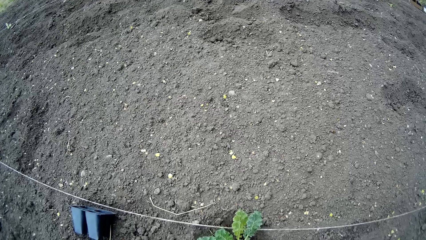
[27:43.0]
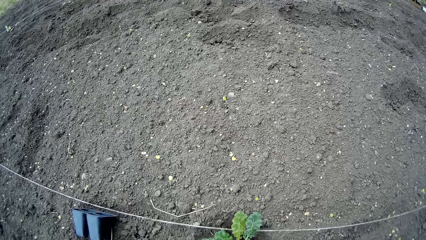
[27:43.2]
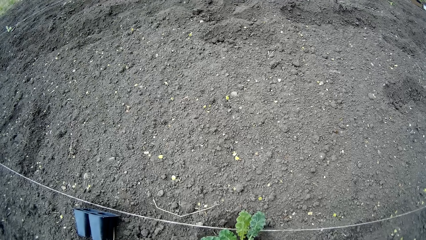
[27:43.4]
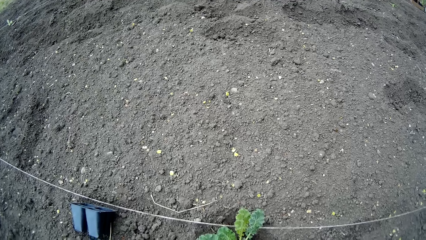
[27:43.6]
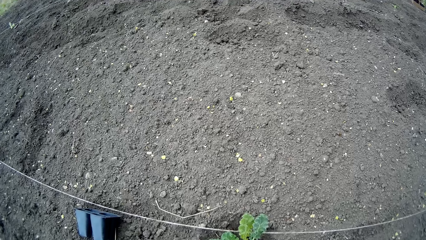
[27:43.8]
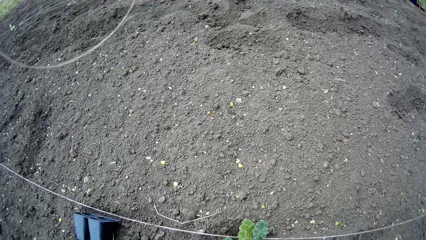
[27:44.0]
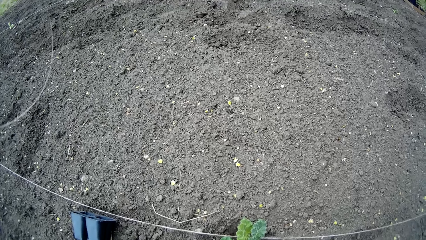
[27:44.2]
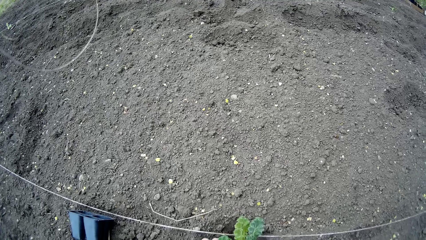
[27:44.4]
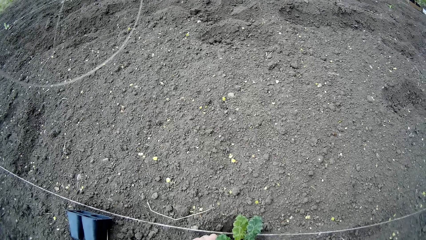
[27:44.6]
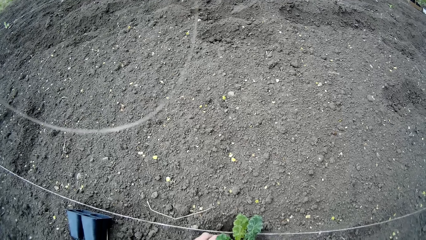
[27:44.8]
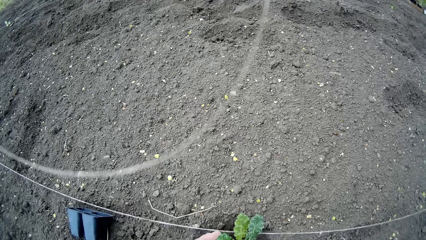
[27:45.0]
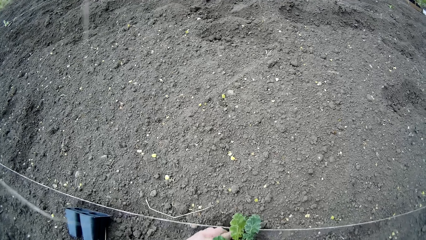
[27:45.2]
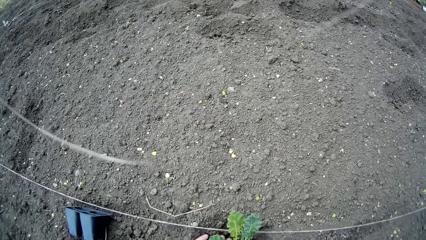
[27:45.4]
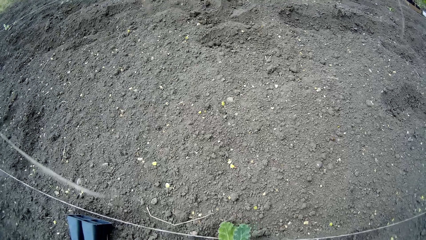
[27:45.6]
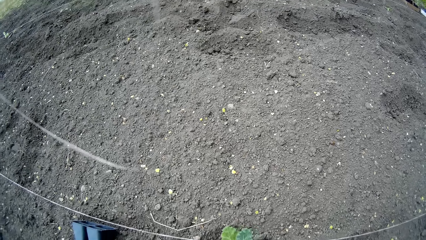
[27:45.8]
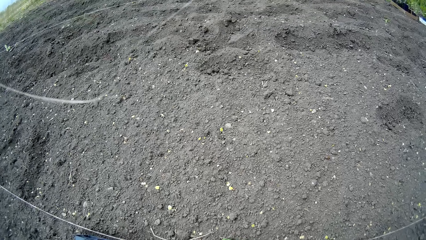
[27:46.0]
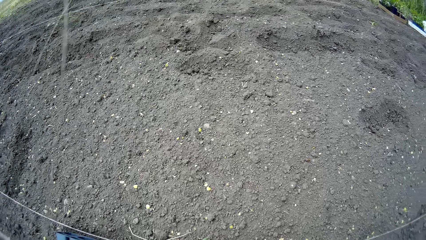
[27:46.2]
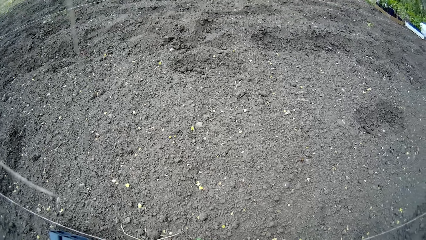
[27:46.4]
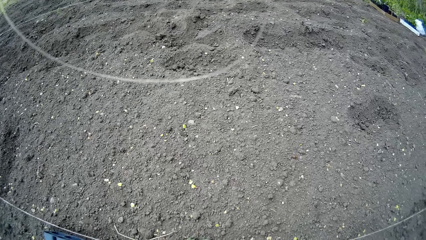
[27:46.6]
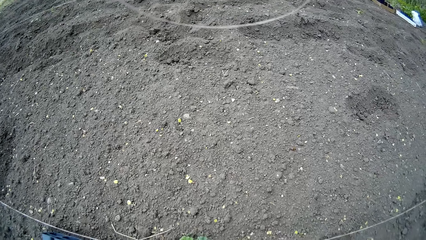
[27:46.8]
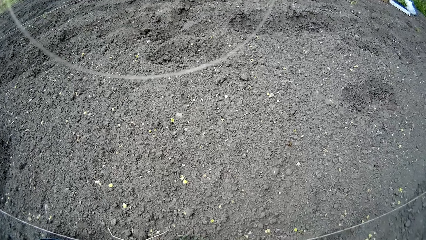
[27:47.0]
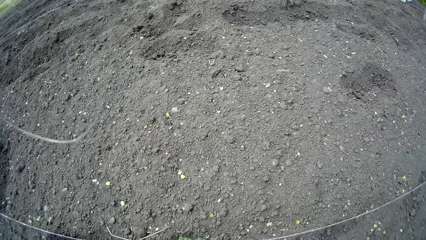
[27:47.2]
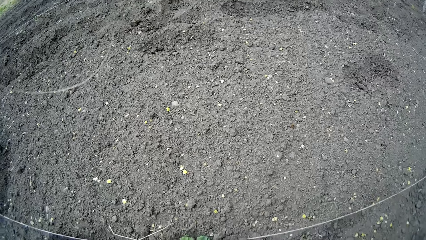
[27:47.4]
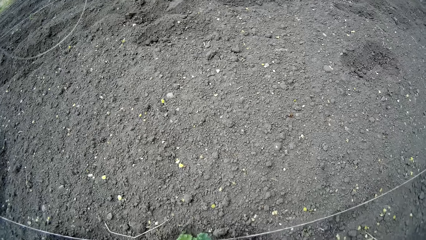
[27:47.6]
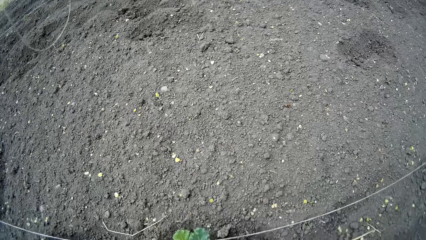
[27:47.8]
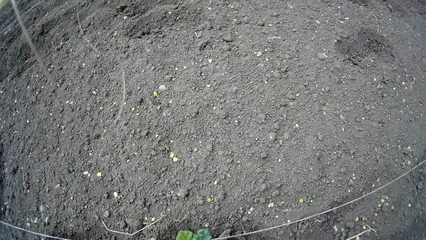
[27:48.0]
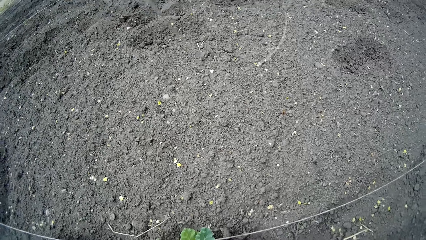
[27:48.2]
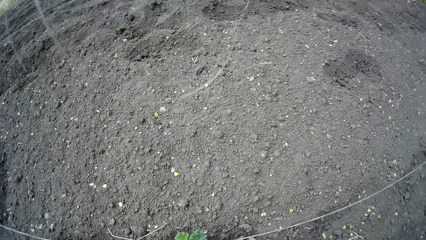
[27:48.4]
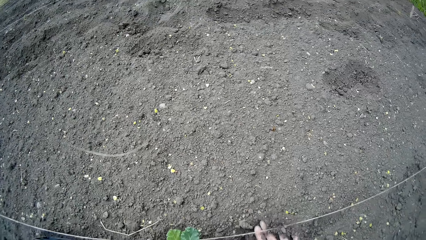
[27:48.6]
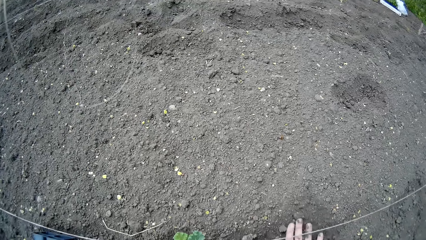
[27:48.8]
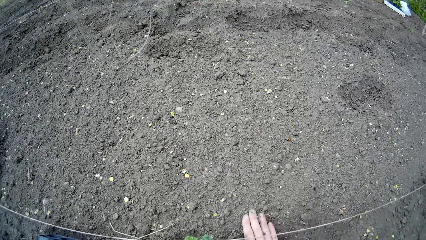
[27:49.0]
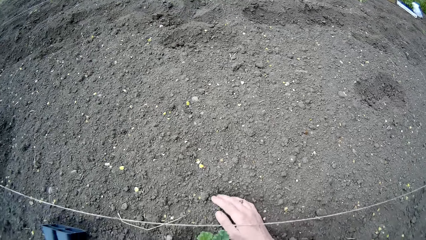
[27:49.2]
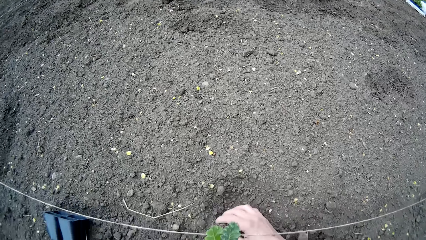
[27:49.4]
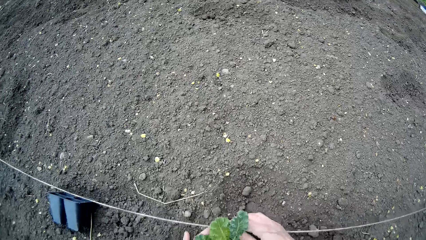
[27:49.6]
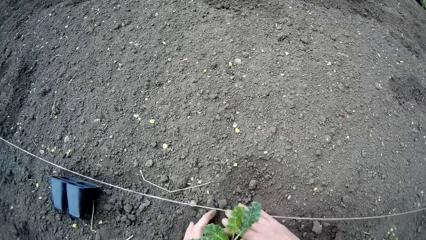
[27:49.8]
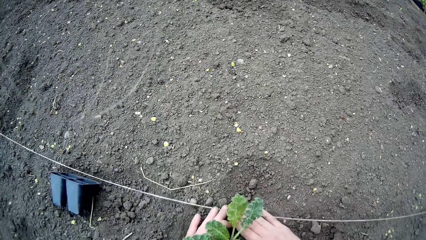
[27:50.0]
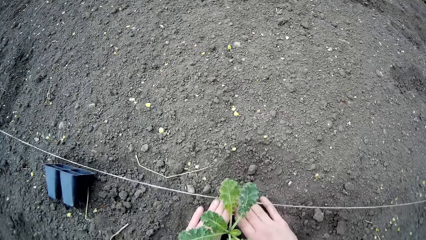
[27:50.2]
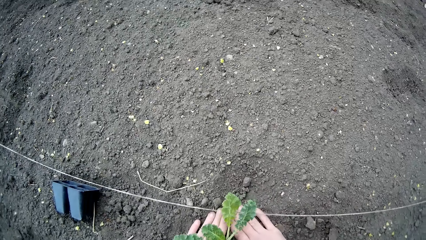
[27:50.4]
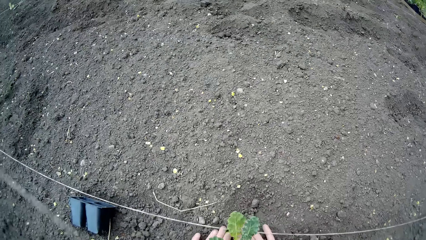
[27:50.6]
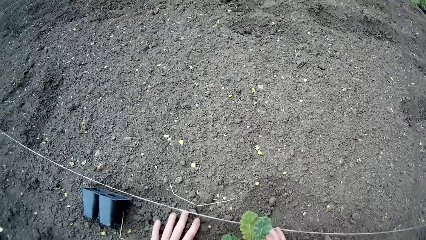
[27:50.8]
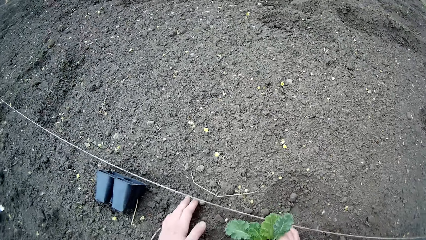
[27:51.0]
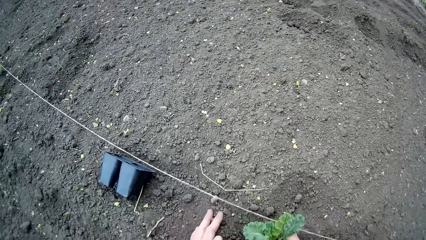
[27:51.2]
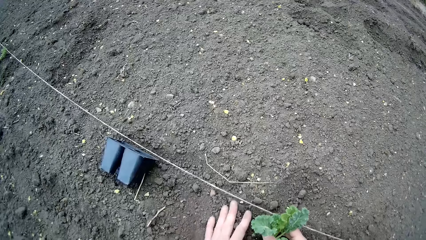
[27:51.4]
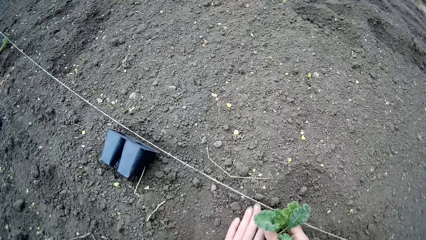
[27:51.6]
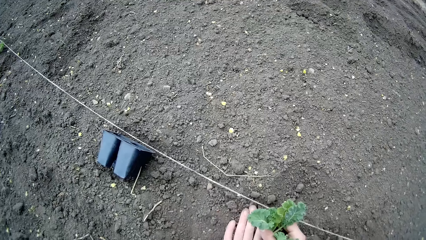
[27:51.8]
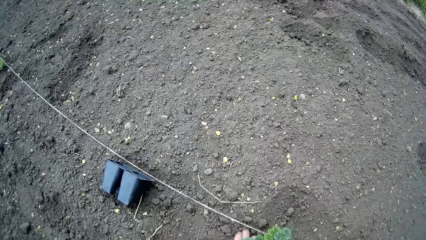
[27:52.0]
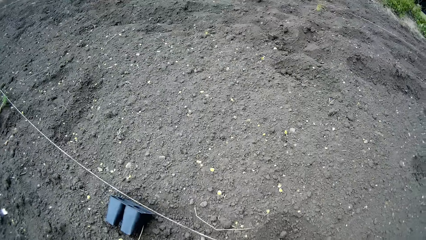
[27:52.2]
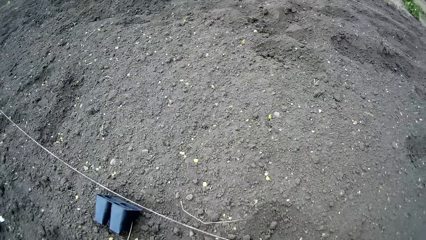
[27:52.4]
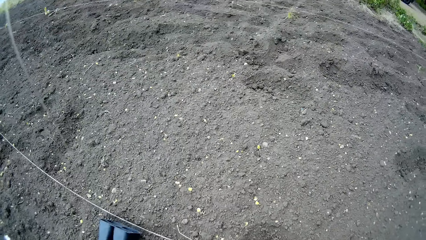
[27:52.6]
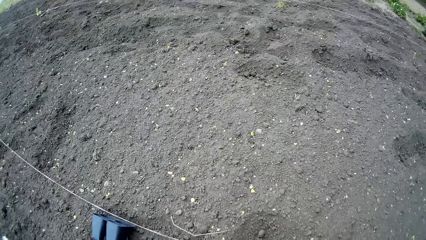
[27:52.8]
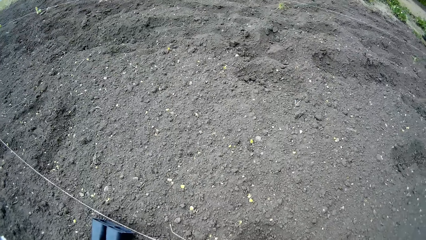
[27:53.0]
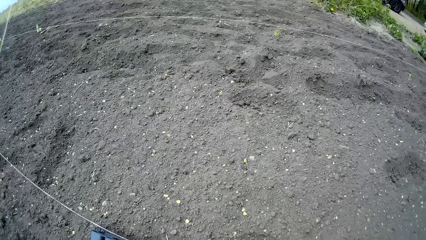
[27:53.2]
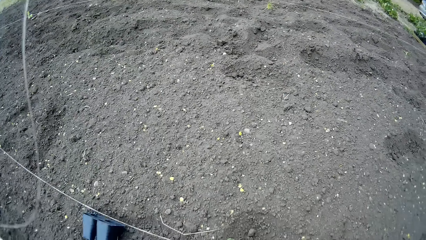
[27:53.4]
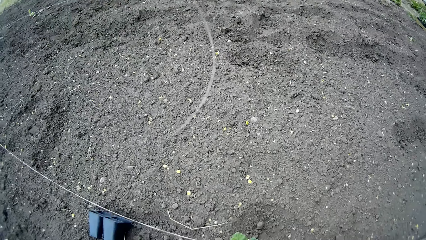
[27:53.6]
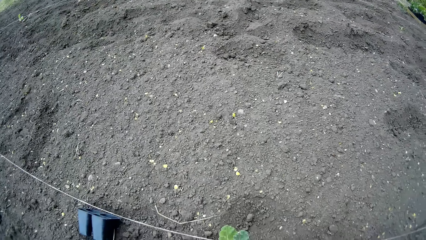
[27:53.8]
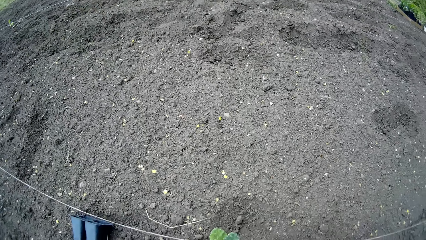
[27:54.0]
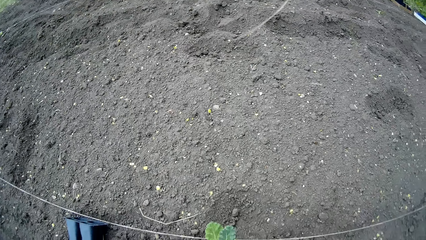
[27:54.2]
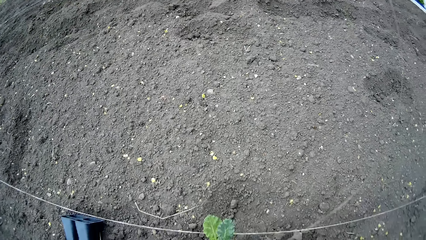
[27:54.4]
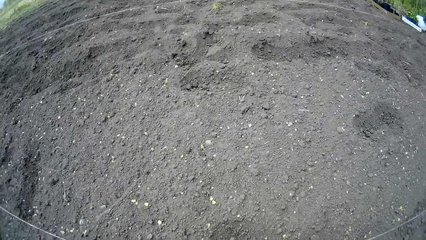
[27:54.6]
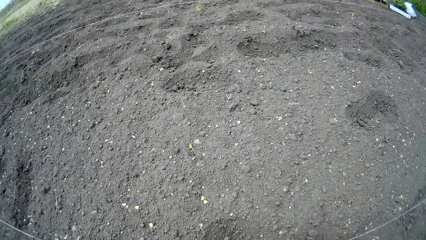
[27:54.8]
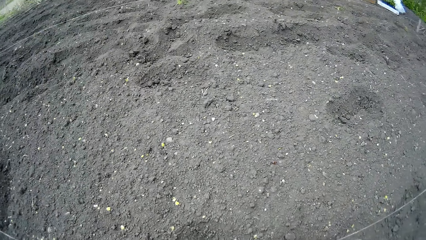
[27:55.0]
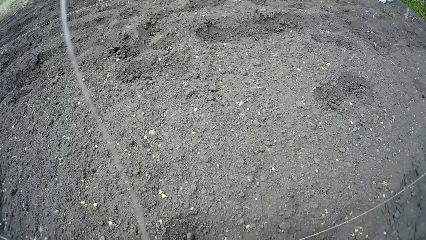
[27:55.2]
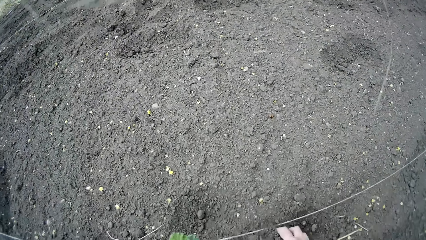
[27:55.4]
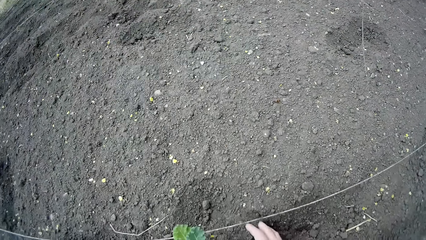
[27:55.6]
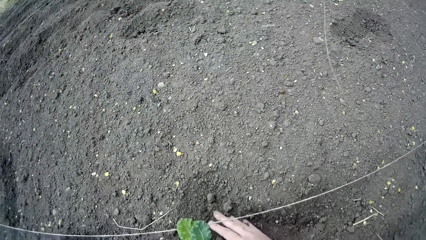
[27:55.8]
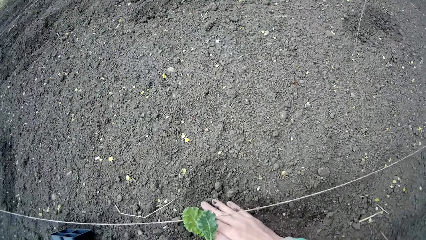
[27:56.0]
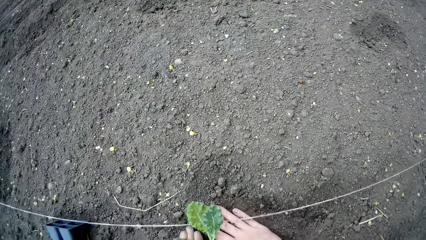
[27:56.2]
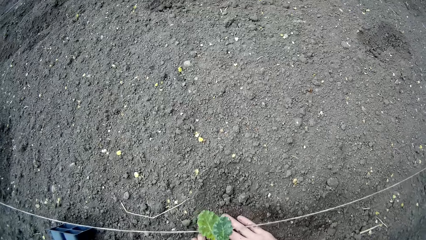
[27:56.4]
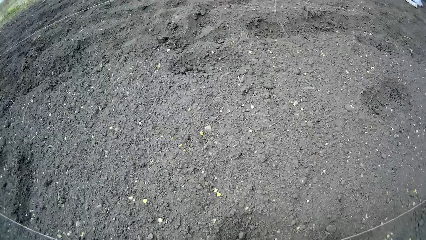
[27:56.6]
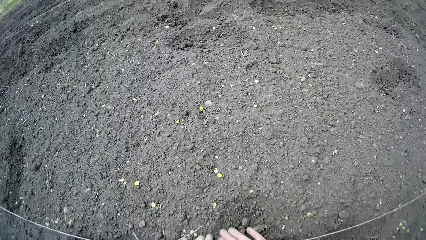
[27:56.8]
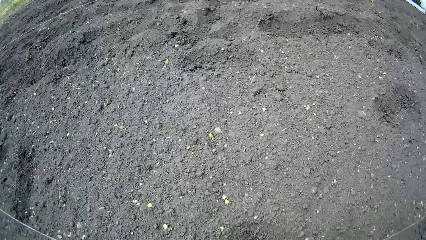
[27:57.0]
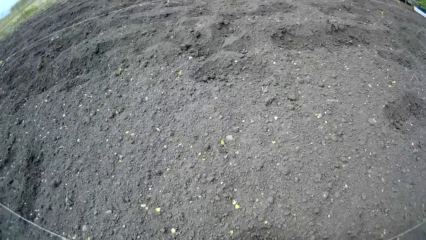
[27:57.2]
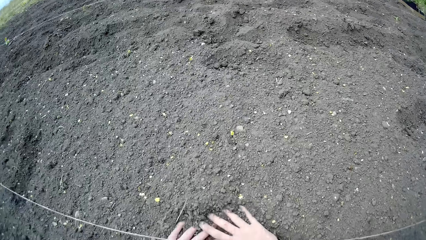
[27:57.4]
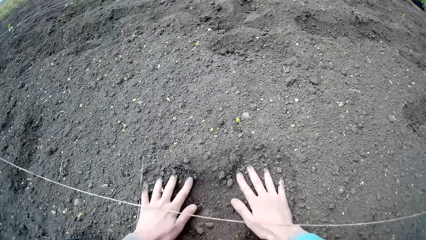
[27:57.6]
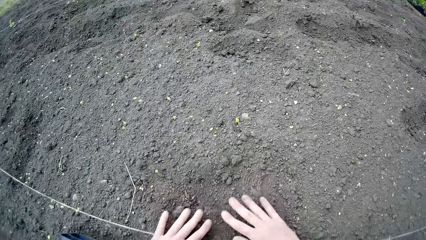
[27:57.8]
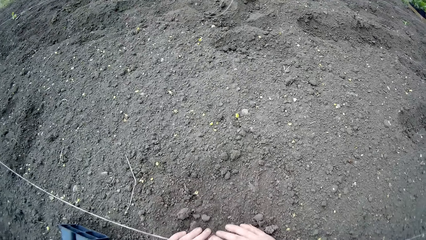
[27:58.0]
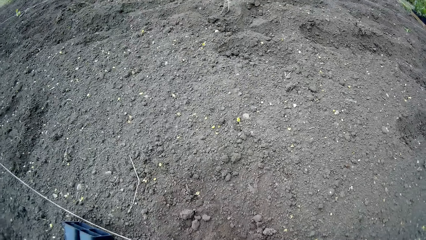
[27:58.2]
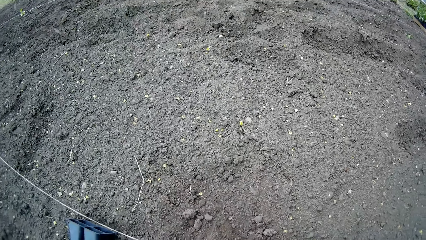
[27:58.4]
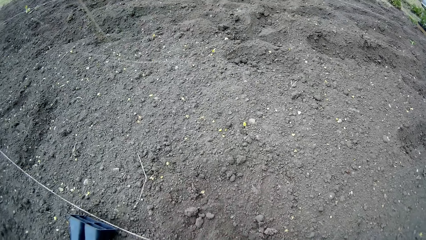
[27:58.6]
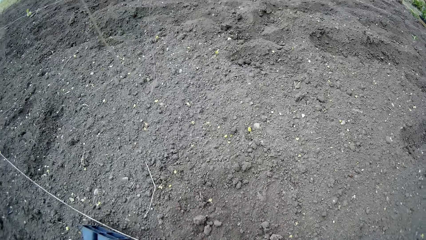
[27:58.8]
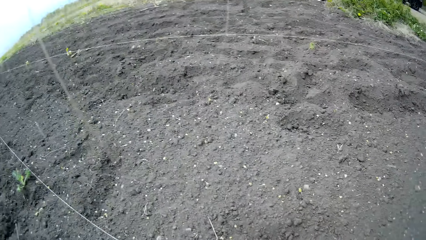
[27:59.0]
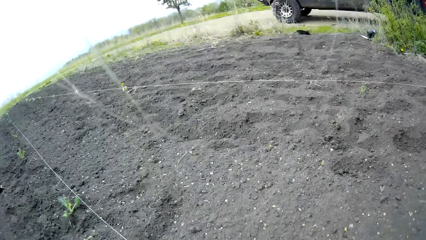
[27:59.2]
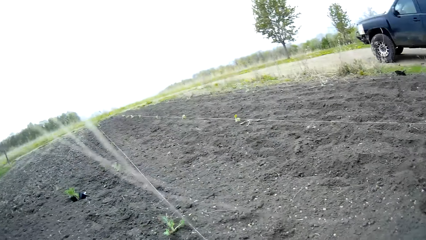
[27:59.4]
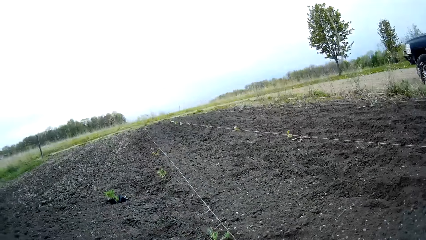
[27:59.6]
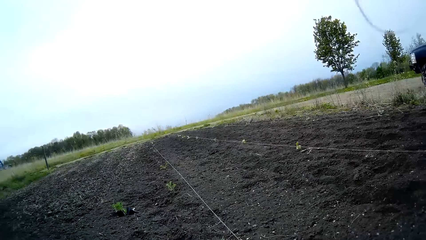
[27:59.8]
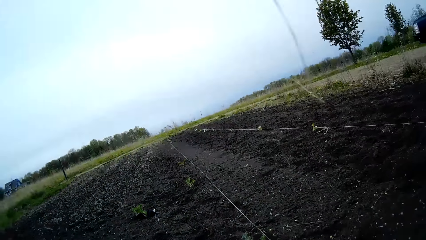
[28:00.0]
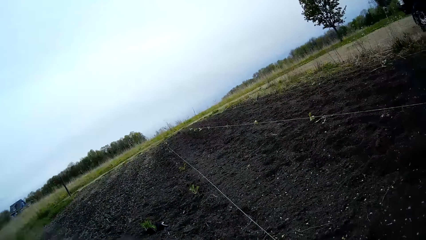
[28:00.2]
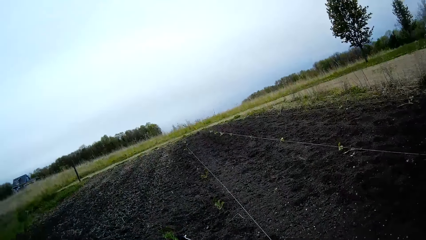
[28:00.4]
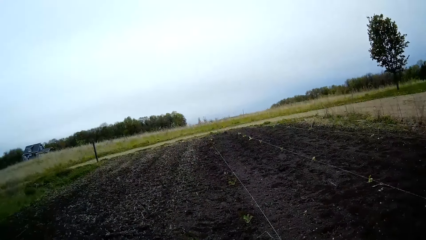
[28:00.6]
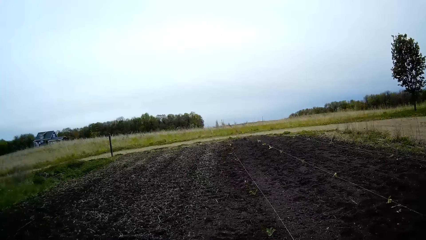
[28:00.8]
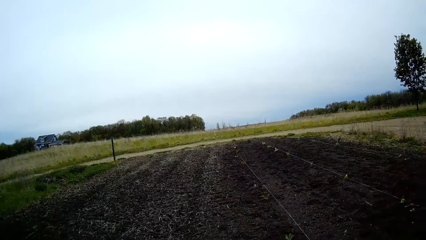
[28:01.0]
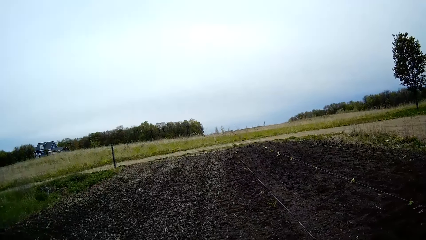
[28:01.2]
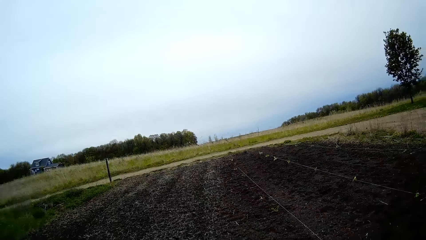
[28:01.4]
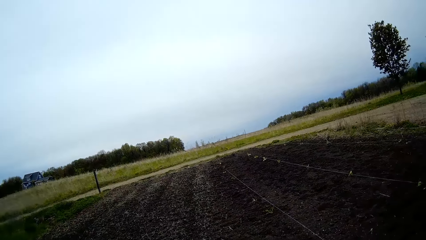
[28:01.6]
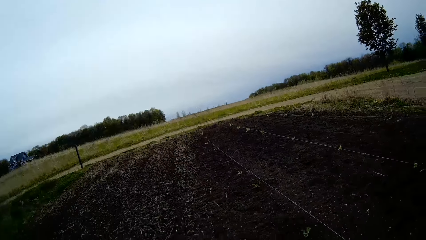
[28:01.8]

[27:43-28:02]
The camera wearer gathers soil. They collect the soil. They look around, stand up and walk.
